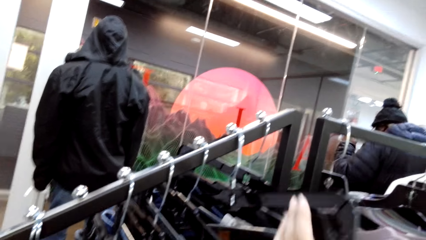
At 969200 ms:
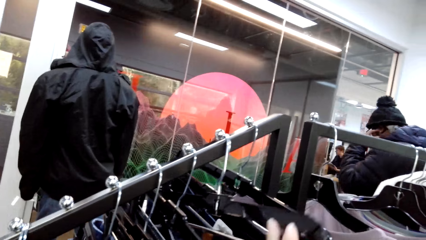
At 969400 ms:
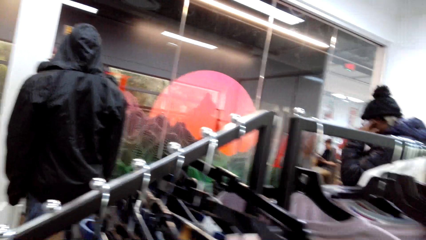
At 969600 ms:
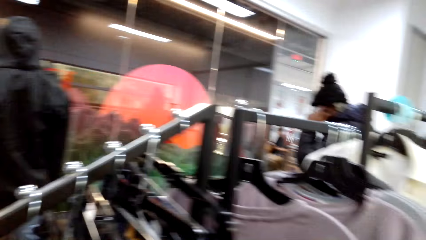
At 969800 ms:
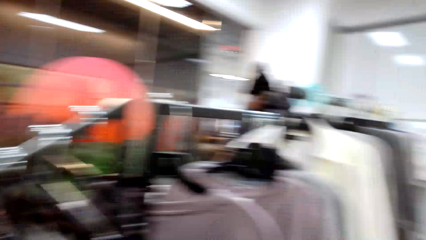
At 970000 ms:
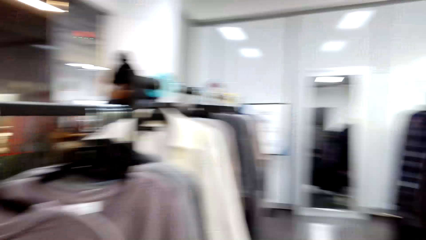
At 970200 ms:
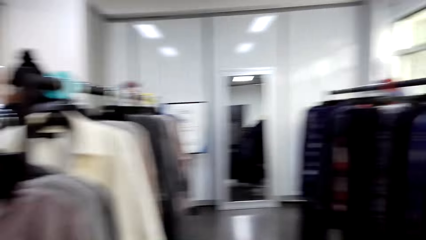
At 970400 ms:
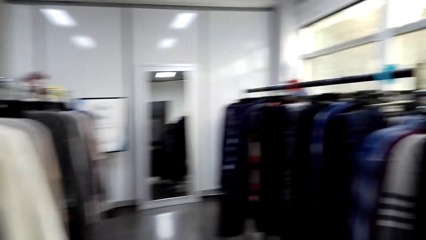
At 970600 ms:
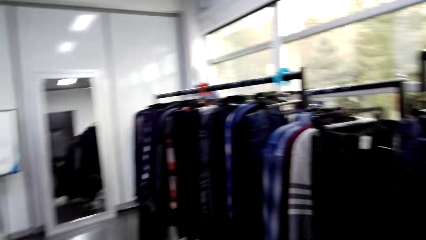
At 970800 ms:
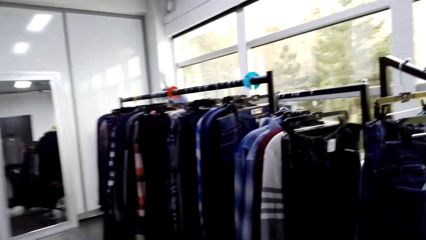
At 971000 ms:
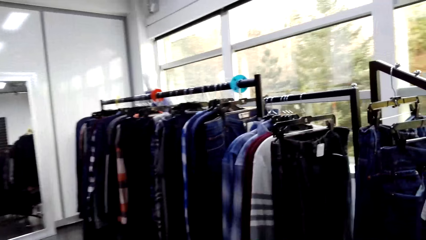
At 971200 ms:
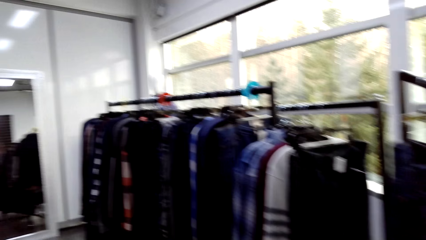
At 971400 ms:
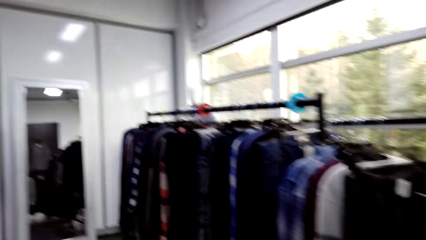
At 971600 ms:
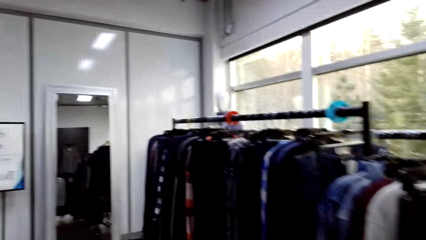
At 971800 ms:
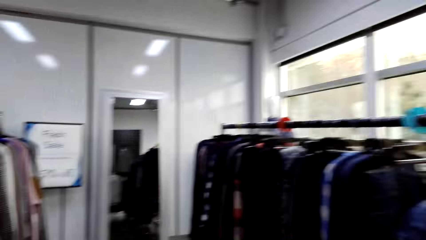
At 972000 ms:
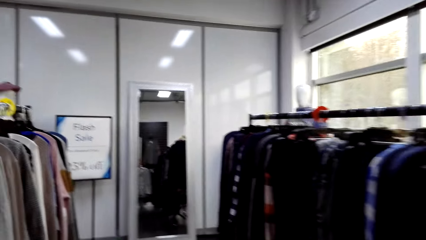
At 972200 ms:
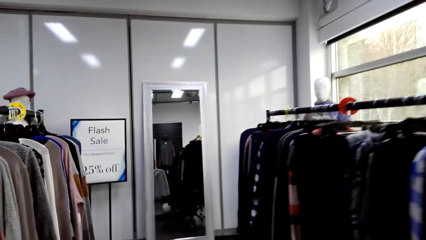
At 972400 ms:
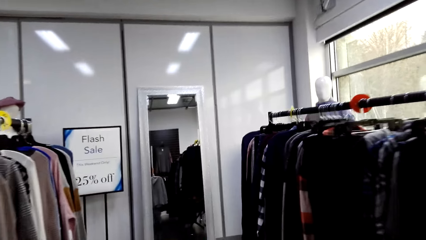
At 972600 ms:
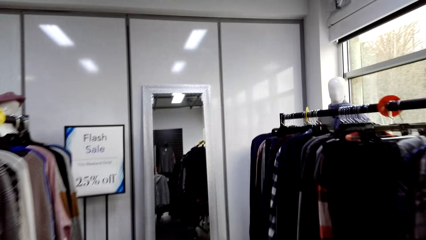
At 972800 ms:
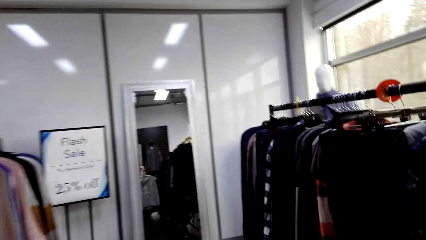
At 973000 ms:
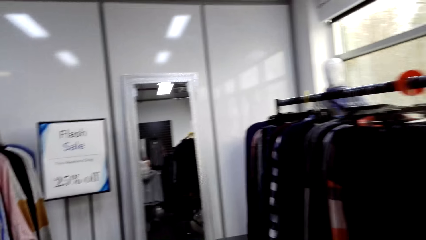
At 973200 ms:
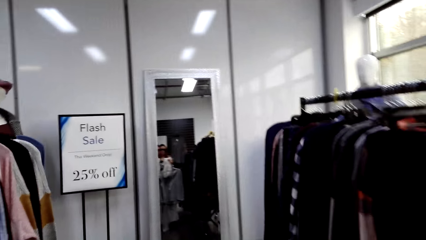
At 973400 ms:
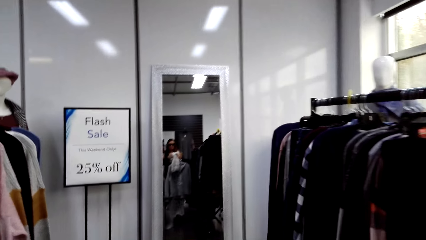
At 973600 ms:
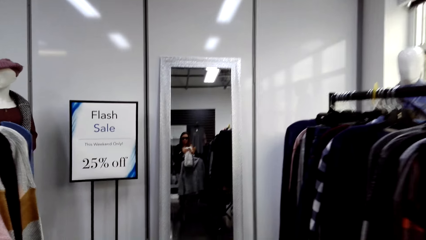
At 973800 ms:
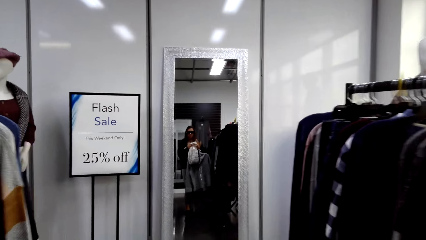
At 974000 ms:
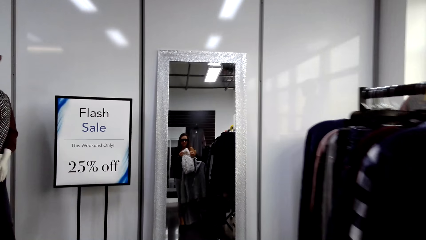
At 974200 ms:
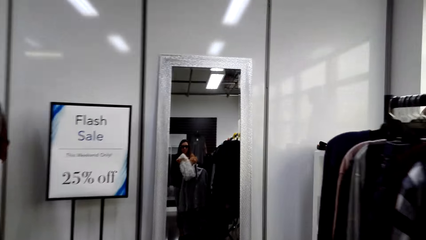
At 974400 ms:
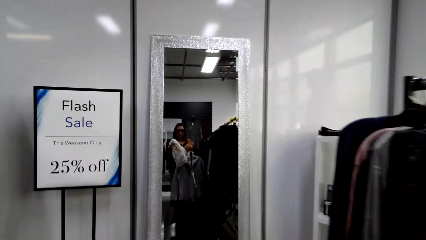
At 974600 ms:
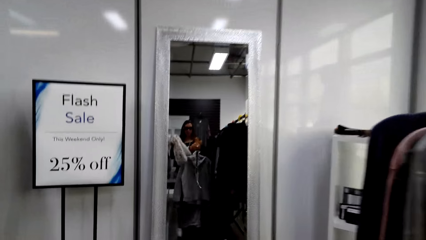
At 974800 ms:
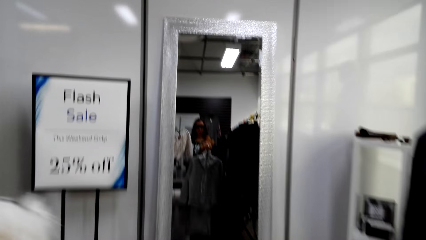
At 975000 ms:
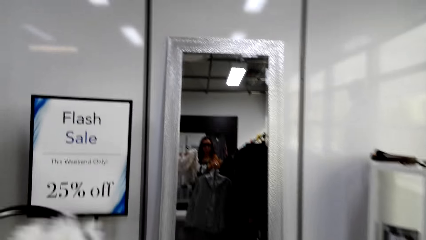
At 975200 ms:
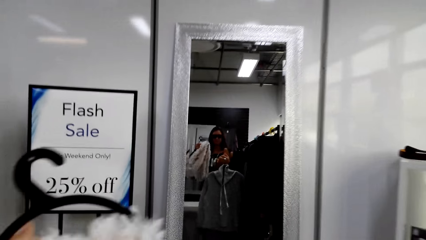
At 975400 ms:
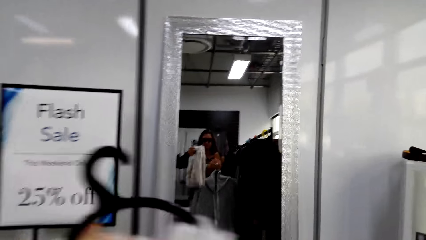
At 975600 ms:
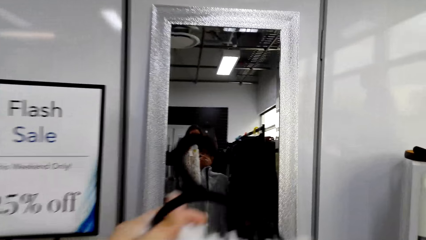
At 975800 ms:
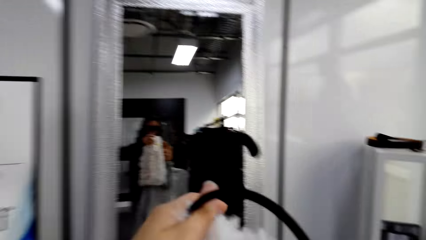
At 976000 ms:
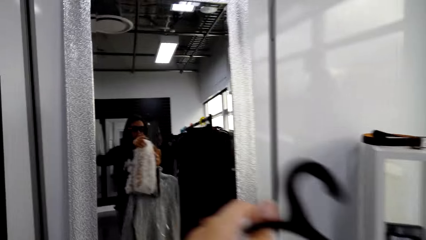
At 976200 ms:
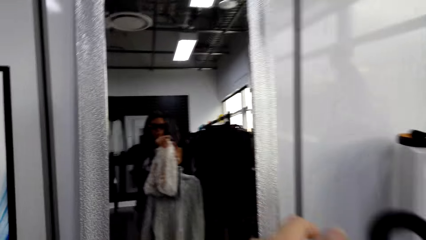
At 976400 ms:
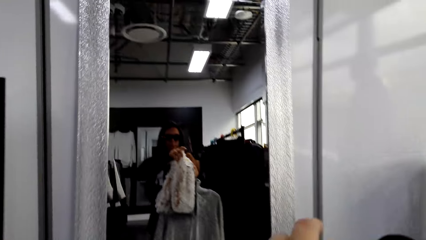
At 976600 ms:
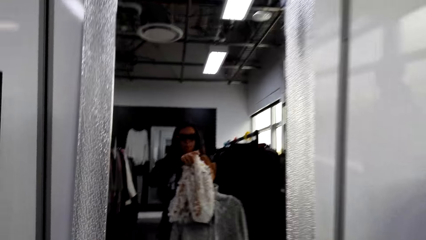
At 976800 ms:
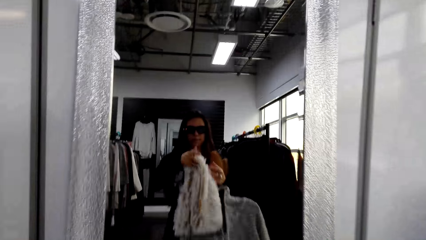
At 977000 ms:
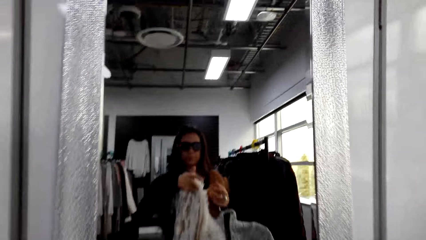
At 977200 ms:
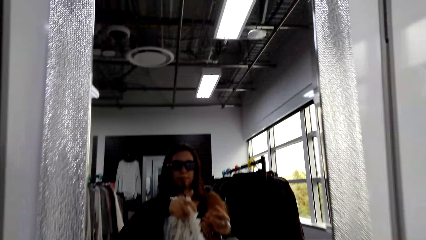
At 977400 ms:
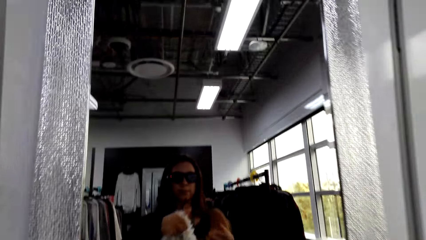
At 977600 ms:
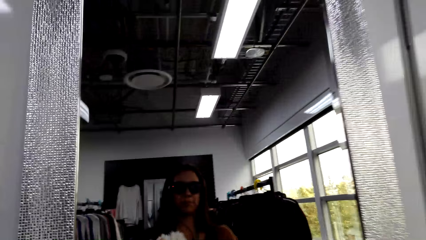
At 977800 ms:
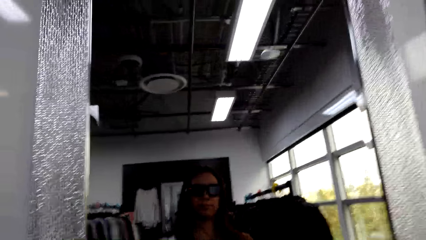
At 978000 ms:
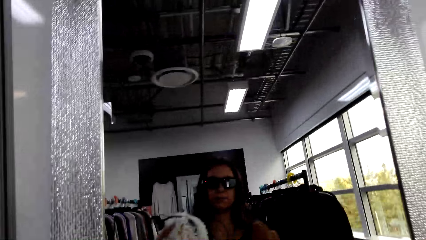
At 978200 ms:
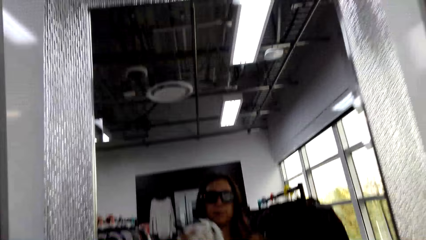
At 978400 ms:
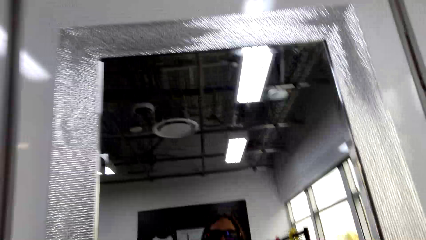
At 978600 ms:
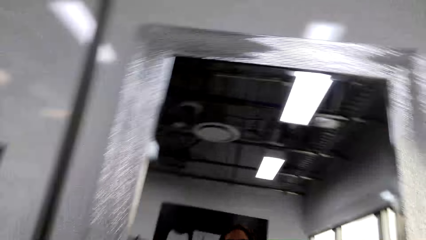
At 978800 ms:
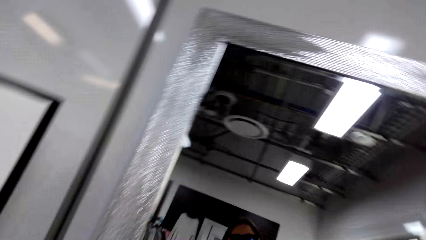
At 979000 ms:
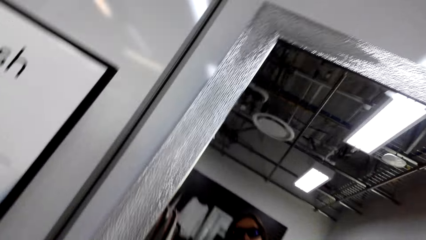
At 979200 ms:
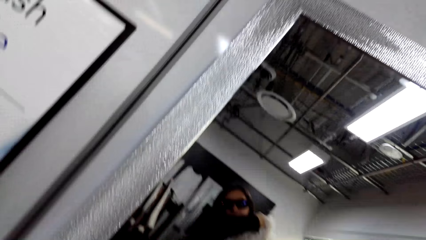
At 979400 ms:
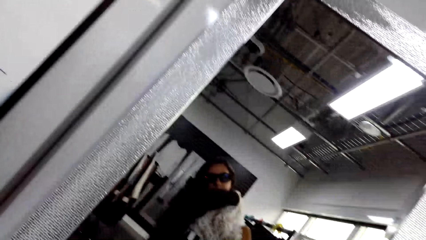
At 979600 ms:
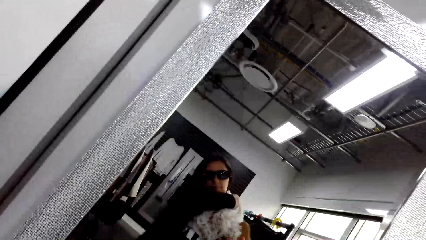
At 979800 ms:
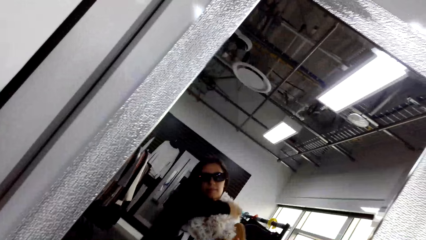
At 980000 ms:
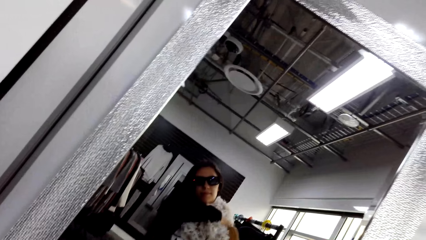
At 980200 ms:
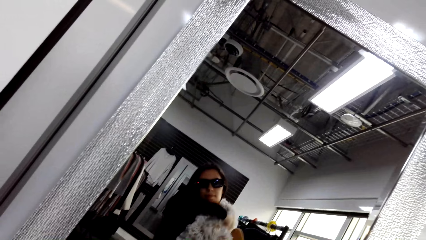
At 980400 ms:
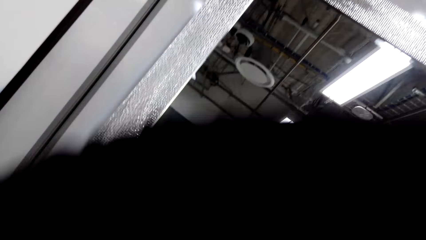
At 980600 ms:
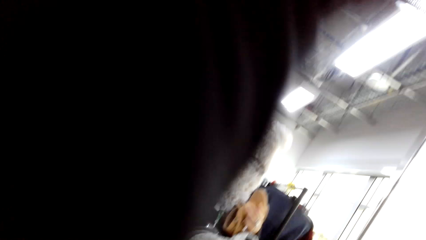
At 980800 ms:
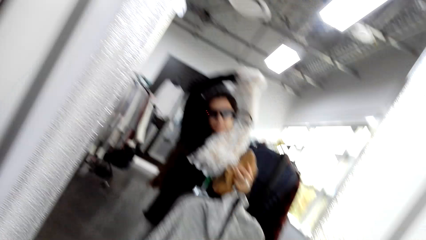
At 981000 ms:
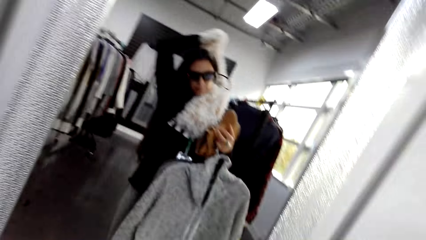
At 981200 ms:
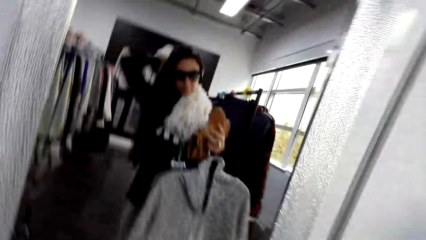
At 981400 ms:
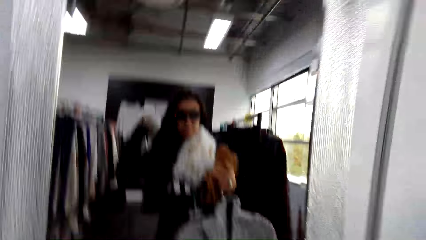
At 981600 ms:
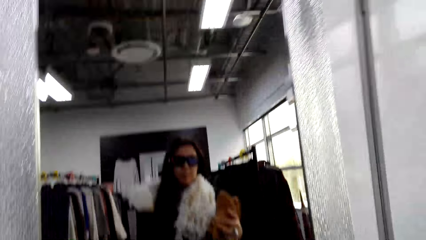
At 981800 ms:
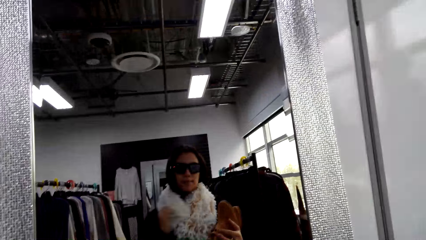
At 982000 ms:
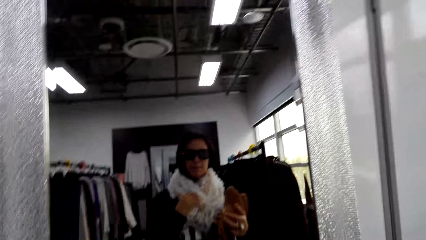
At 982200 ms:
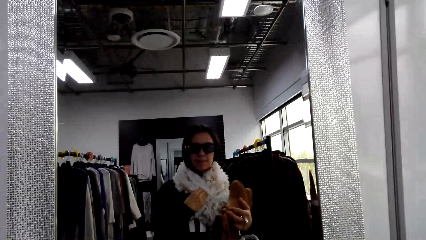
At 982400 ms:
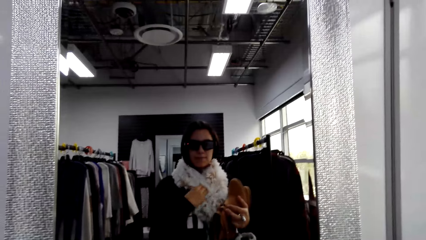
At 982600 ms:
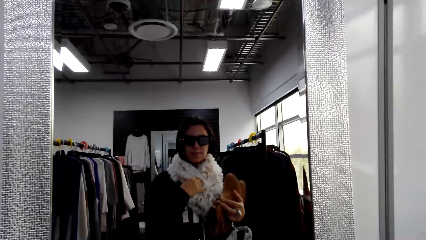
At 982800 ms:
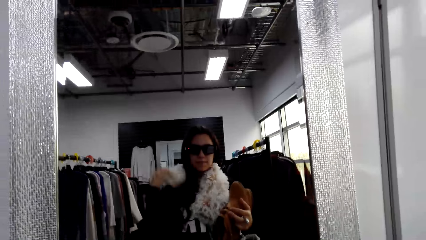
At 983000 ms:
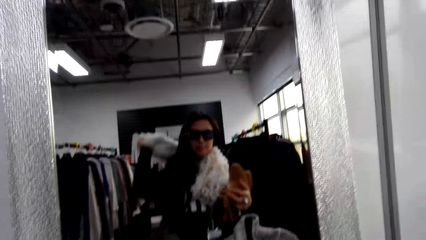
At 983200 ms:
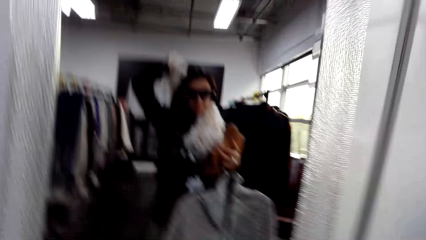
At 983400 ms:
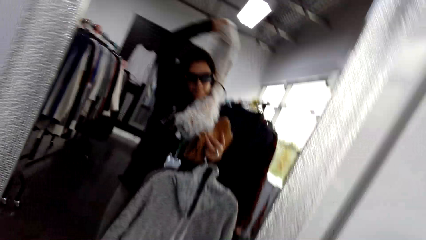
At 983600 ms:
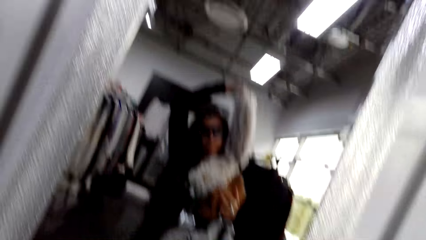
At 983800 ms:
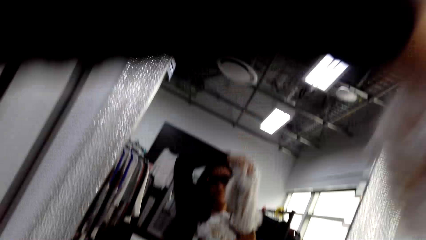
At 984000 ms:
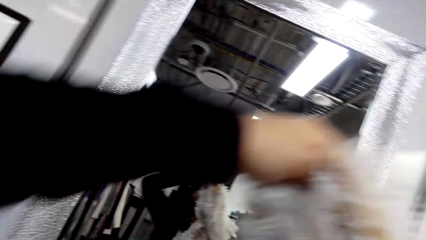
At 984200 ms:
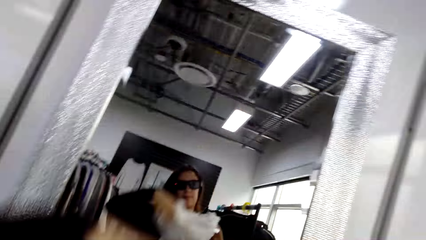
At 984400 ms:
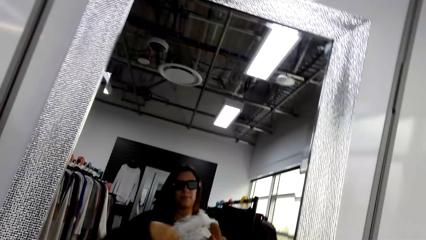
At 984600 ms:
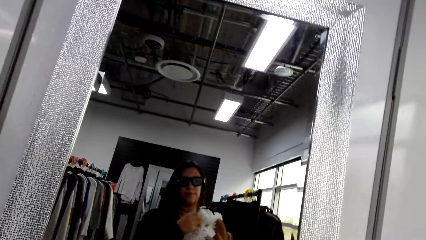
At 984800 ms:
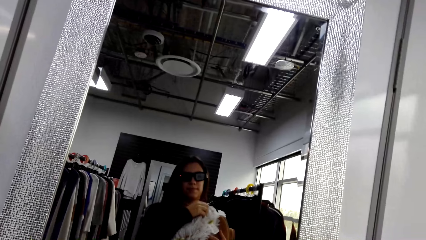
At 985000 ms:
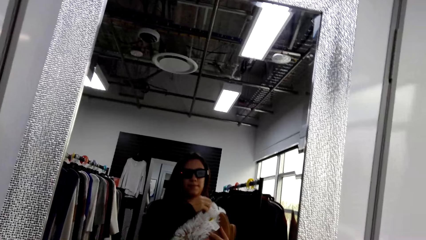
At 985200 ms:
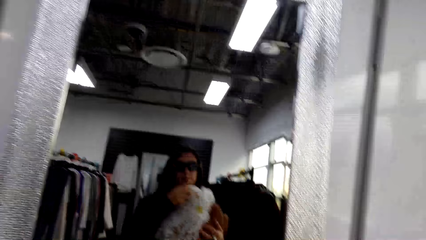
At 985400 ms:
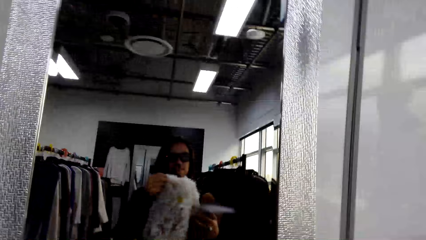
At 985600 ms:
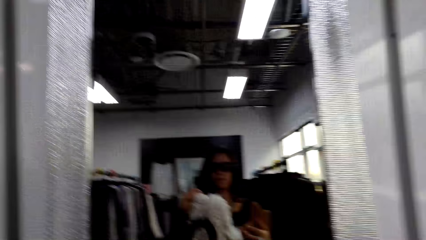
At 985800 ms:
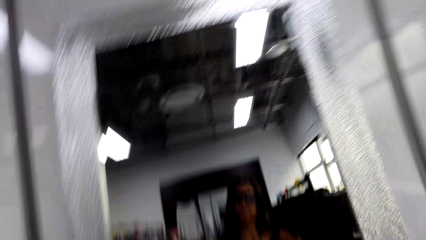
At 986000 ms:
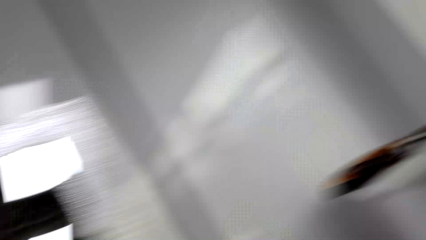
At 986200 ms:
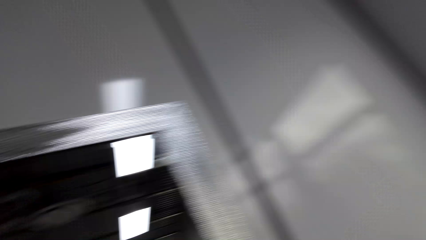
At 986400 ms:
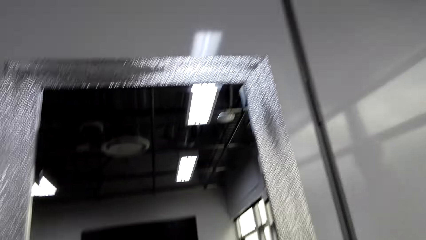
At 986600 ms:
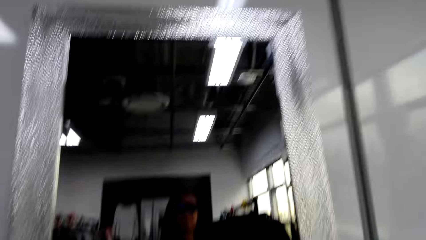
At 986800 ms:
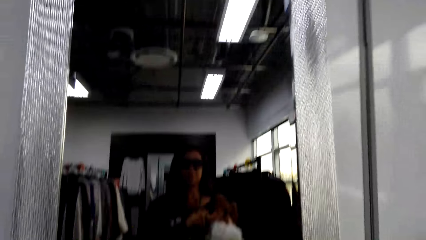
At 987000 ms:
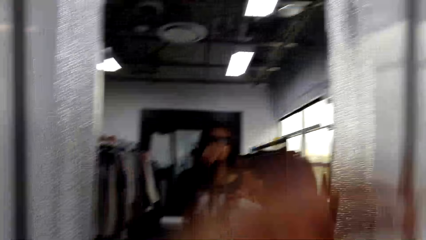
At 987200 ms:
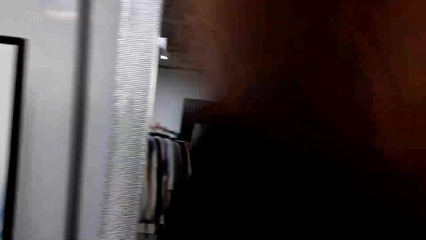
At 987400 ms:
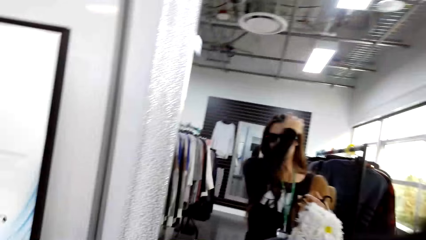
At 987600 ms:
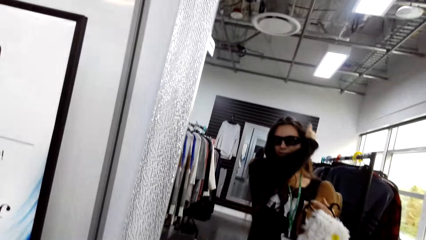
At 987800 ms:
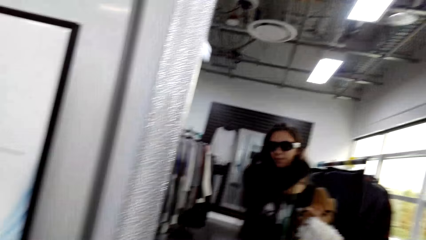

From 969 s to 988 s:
The camera wearer walks around the store. She looks at the clothes in the mirror. She looks at herself in the mirror.
